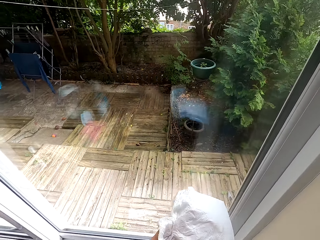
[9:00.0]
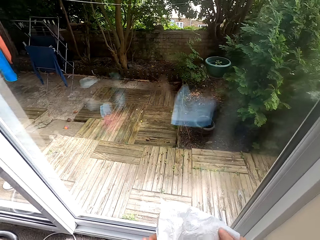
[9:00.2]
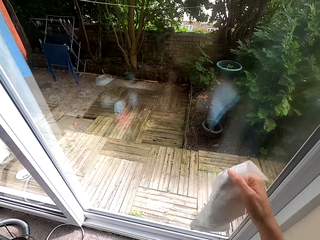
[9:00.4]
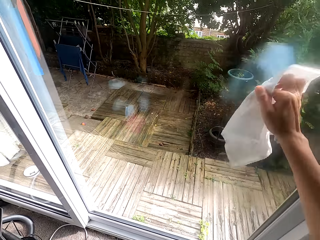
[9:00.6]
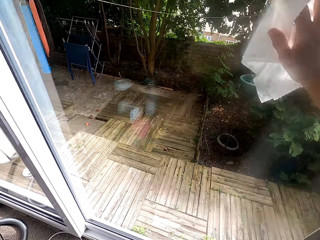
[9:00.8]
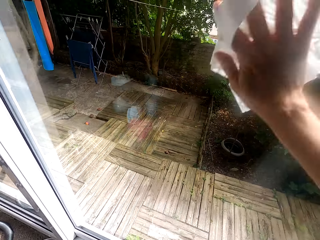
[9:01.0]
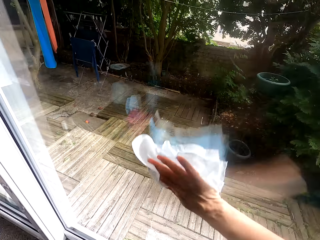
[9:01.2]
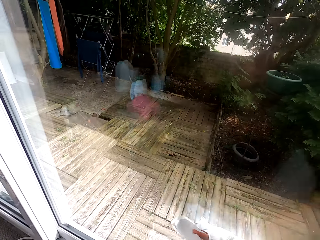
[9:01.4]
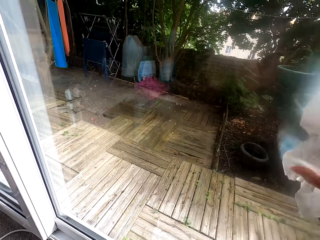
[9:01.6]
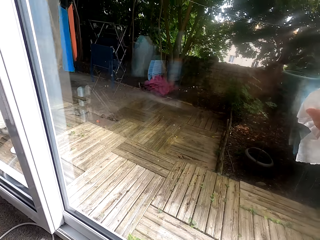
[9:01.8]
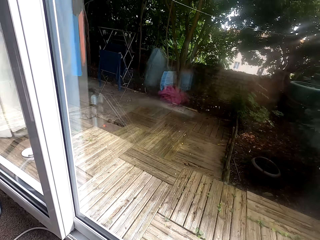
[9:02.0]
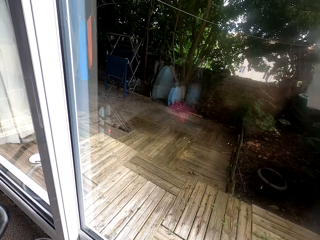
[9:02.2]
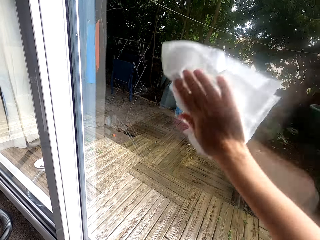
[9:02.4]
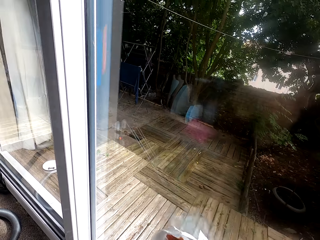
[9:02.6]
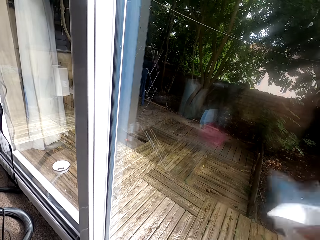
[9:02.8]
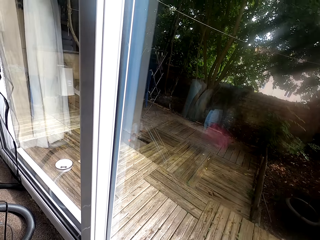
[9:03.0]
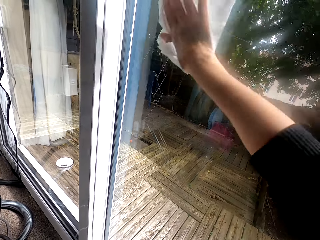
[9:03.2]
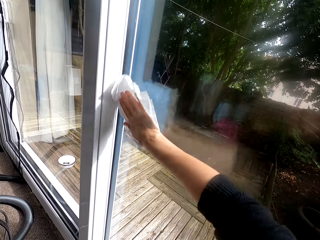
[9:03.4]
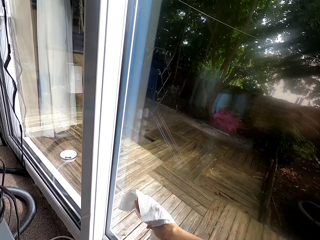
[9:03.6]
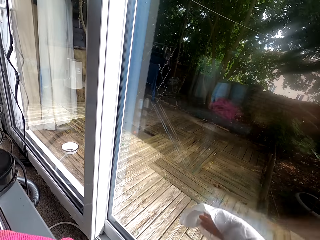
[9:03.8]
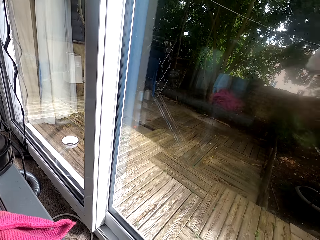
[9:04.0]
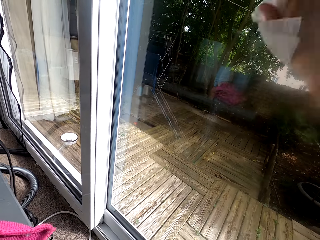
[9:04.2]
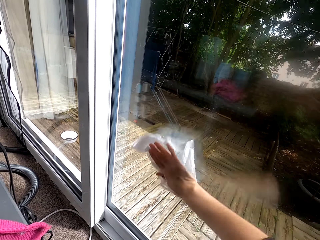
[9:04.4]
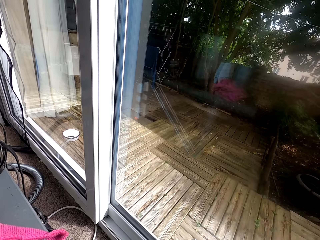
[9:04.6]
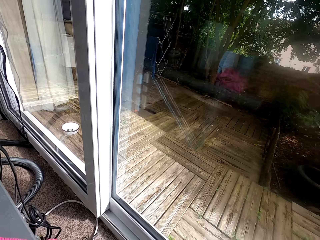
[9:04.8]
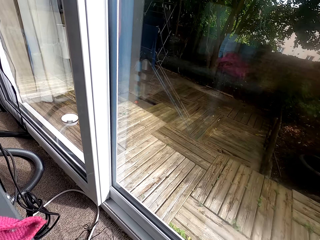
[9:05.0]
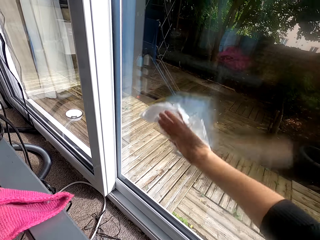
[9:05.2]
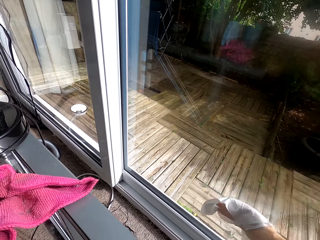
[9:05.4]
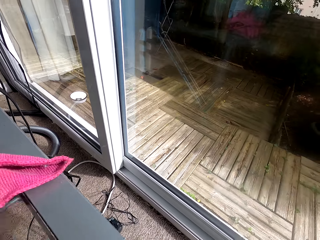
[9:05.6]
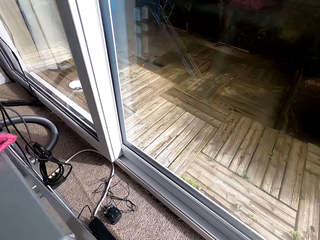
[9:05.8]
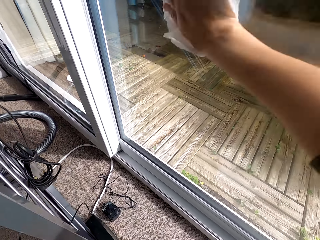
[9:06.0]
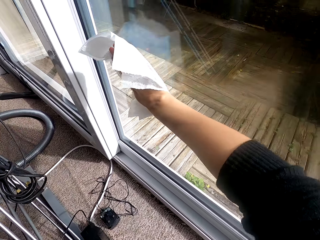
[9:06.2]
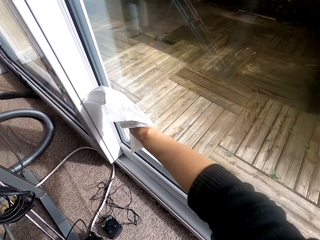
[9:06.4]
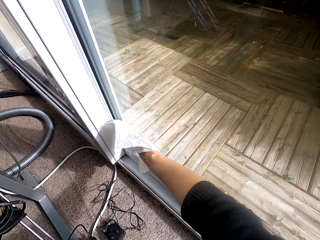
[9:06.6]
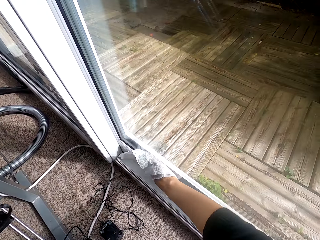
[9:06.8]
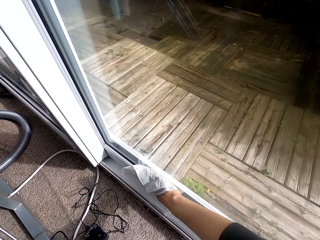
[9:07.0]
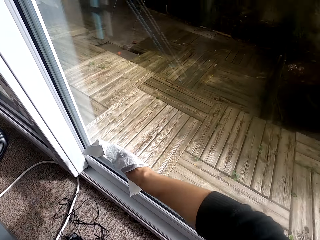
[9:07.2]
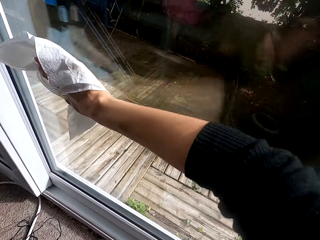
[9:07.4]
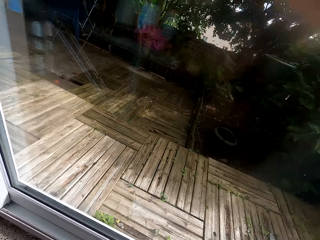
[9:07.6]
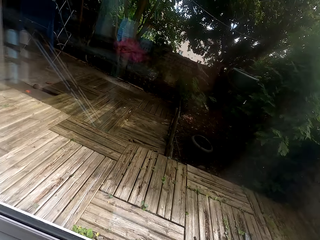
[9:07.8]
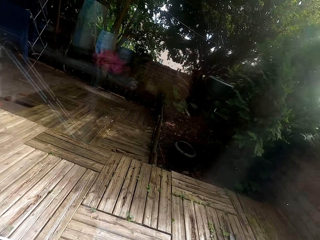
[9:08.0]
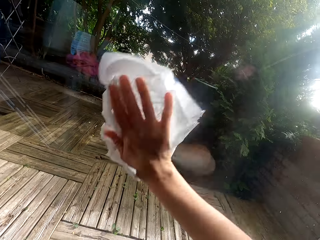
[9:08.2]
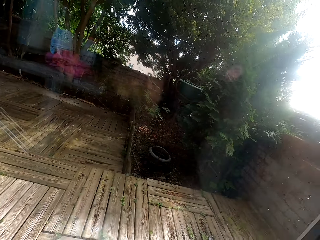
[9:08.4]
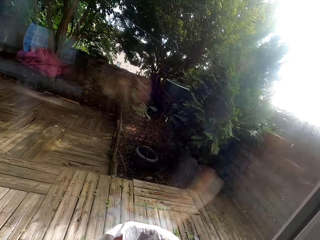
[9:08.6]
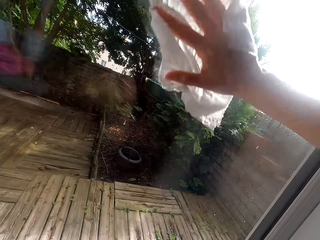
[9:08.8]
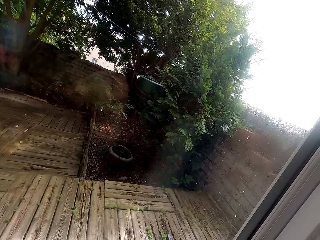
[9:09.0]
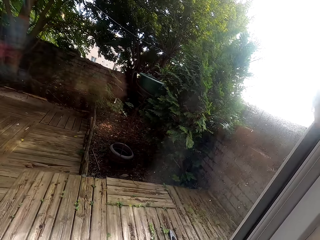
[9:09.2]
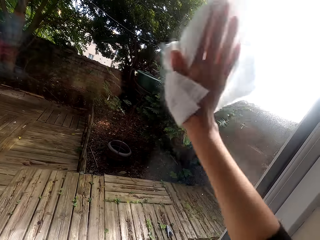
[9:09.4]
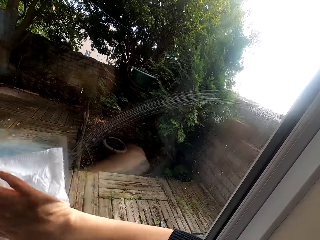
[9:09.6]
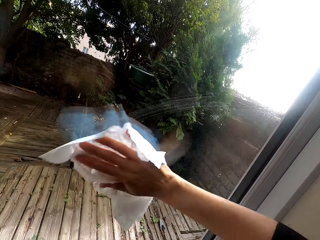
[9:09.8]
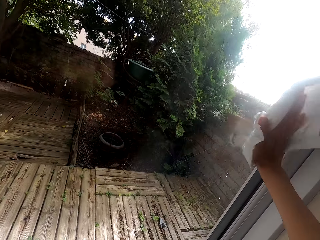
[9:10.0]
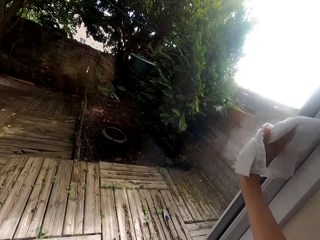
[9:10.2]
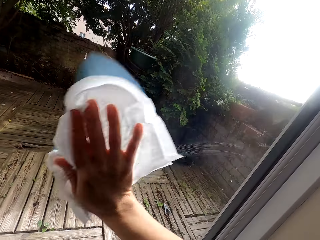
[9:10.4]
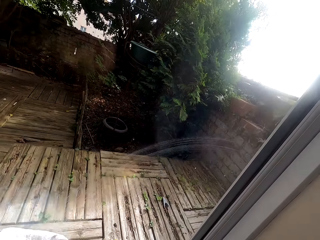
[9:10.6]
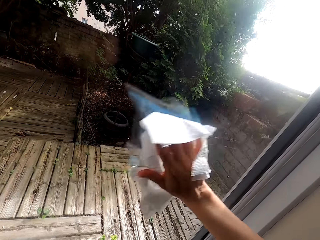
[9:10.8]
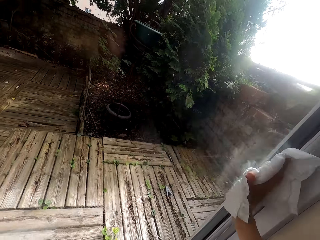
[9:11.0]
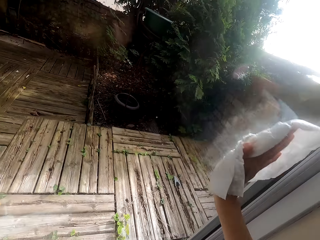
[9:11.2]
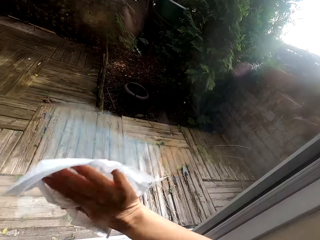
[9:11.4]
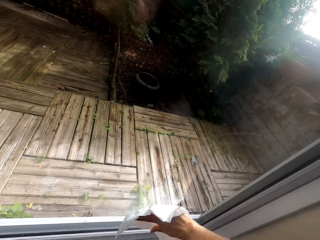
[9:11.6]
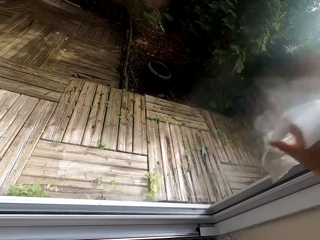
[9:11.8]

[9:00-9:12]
The camera wearer transfers the napkin to the right hand. They clean the glass door with the napkin.

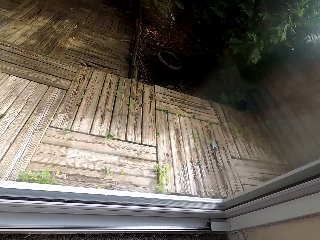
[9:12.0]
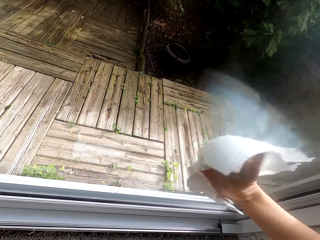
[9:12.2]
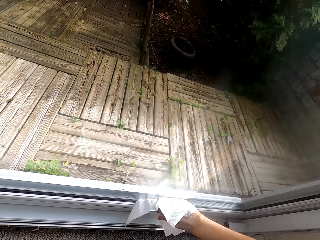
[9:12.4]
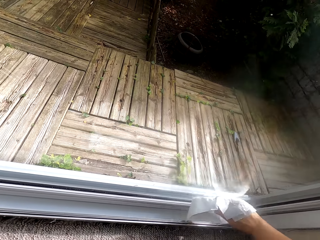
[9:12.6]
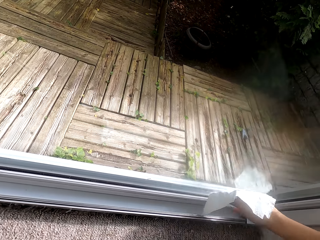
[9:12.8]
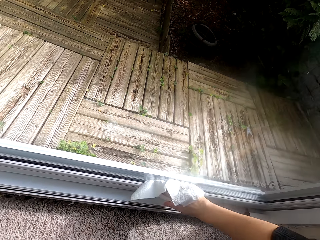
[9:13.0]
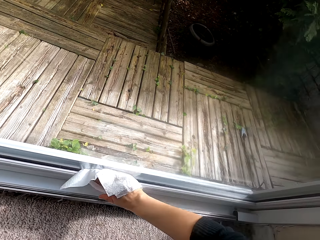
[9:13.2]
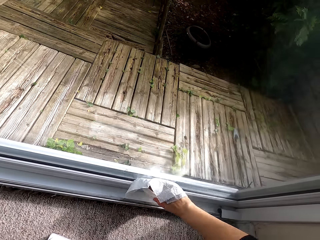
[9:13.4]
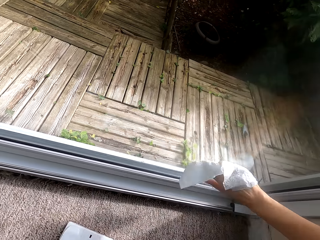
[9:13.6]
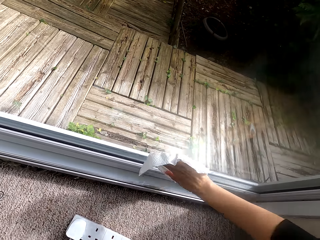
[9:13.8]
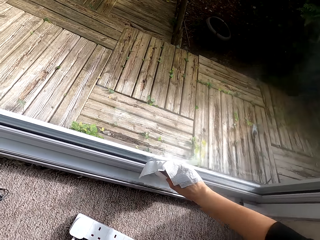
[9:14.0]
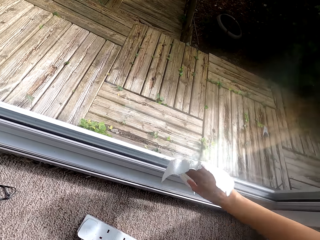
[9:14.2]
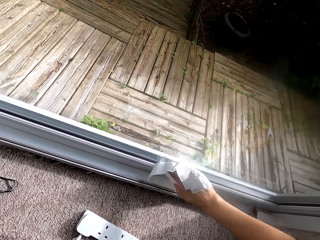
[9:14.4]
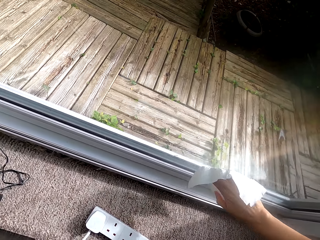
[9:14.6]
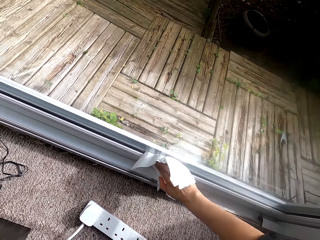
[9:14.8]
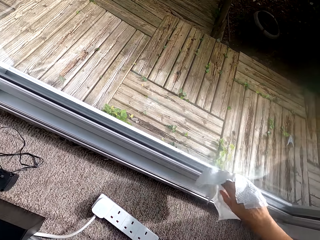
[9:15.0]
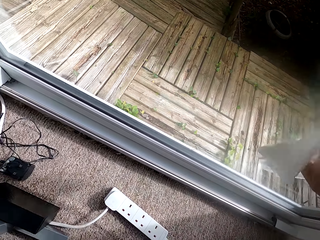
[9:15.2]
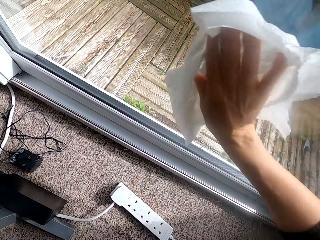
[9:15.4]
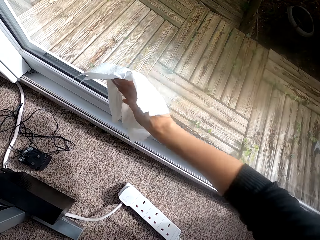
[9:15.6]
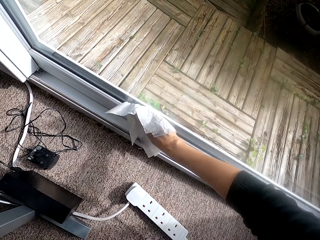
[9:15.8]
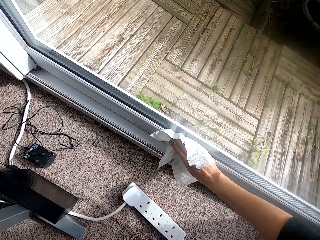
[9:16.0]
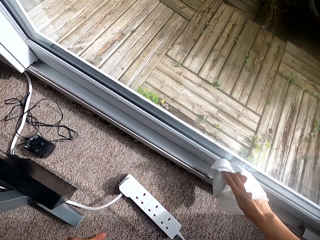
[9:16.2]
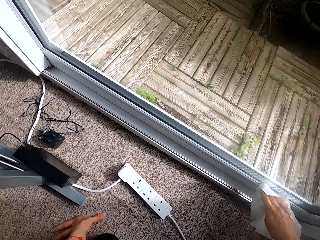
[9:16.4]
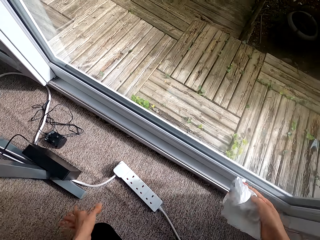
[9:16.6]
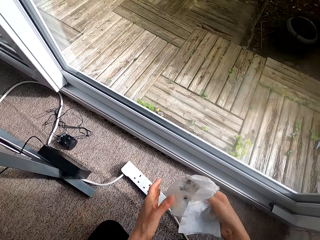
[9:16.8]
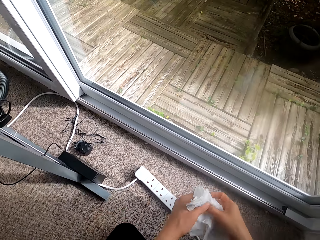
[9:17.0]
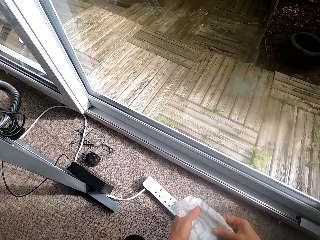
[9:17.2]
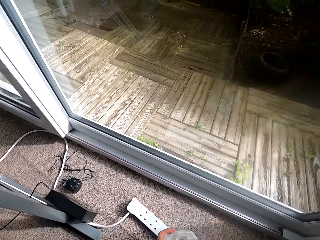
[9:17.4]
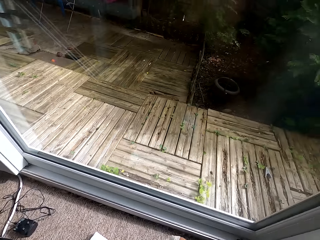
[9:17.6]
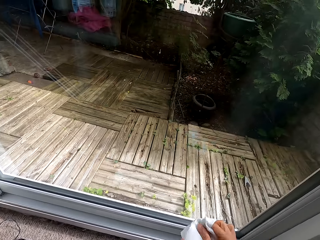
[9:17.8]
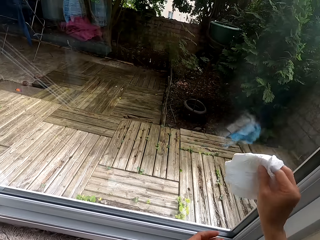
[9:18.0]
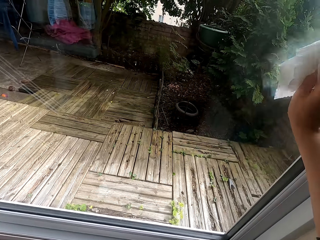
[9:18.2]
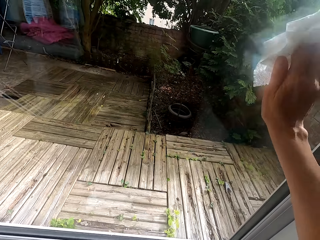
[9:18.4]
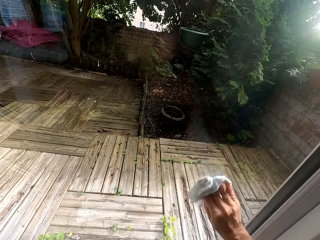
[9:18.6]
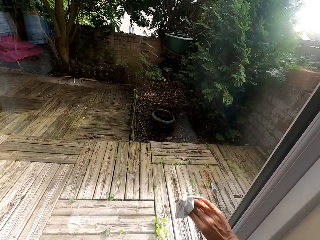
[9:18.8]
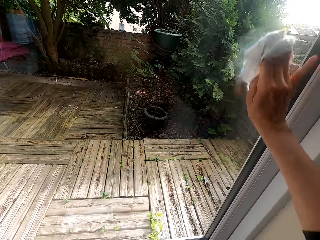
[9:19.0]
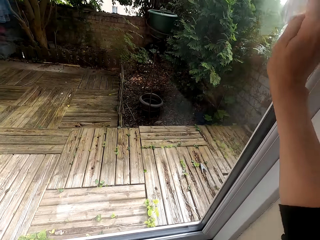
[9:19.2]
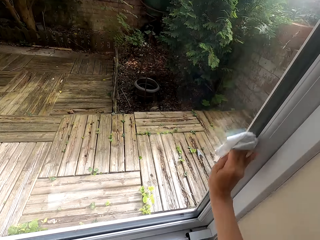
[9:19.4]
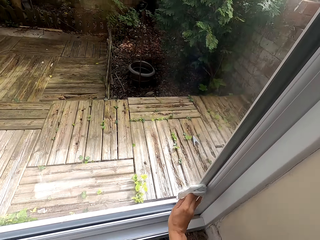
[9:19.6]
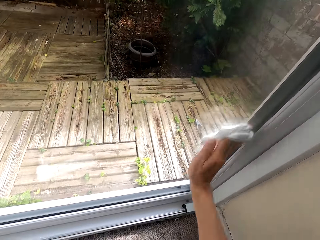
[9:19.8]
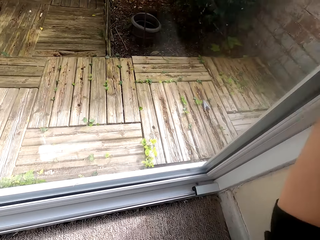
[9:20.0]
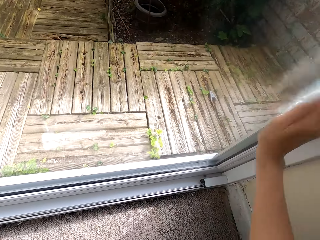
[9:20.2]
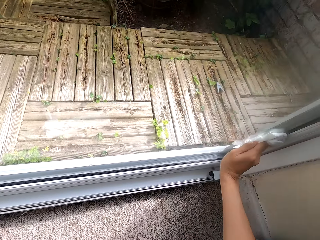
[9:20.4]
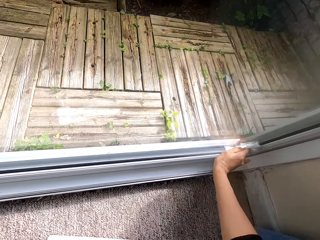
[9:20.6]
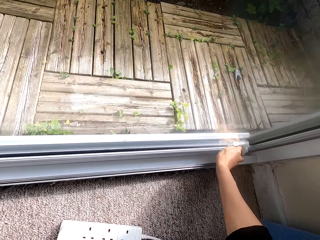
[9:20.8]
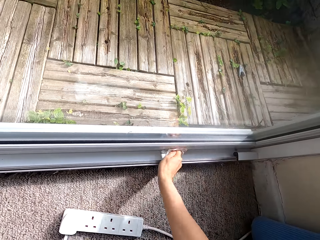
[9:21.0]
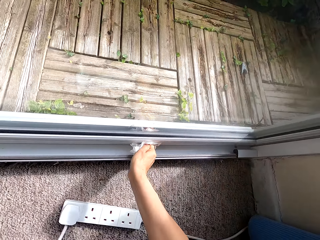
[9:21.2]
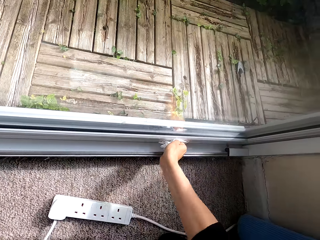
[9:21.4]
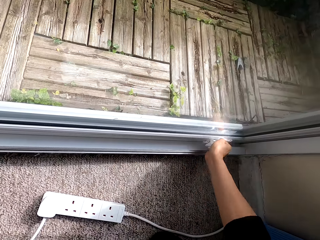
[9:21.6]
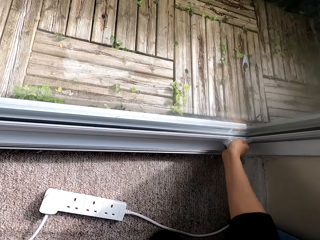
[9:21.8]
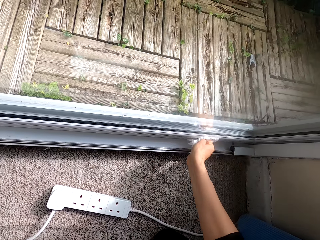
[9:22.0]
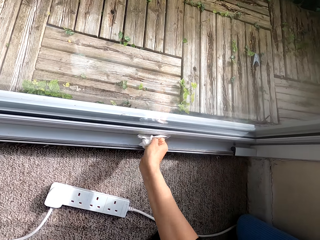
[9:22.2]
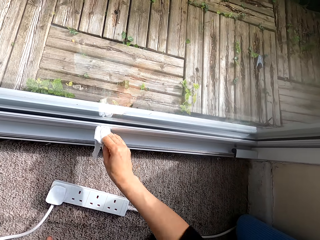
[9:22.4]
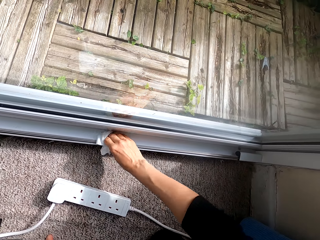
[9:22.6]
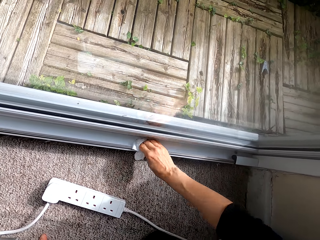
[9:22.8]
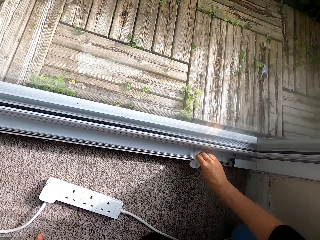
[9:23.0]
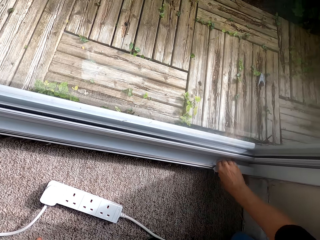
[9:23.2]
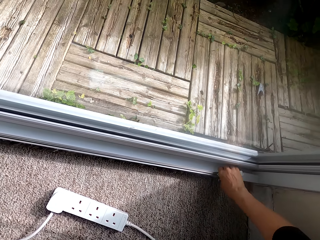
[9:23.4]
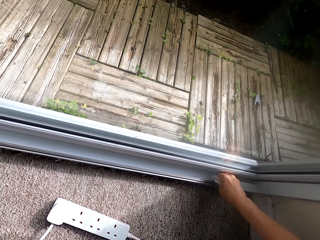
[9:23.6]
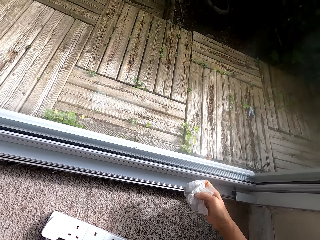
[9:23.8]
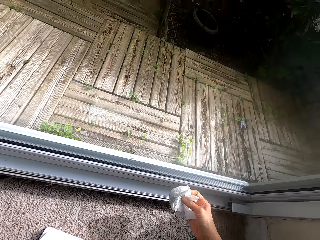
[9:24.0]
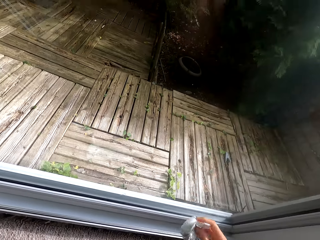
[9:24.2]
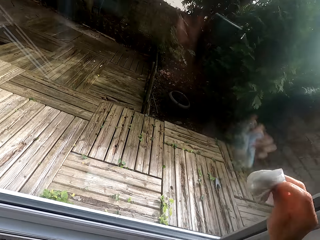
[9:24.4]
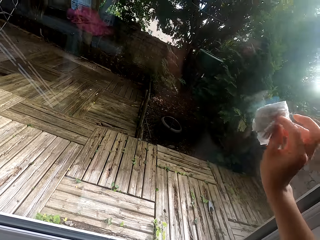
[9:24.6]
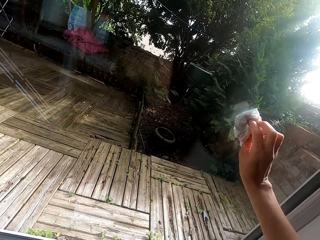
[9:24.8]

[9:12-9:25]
The camera wearer adjusts the napkin. They clean the glass door with the napkin.
